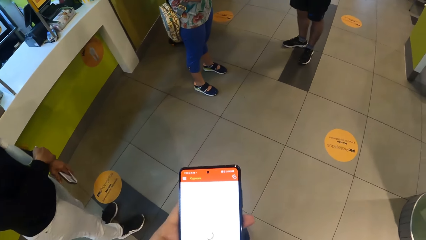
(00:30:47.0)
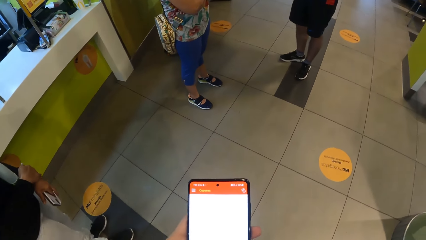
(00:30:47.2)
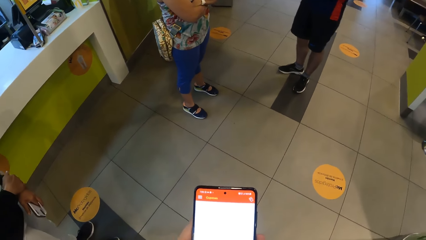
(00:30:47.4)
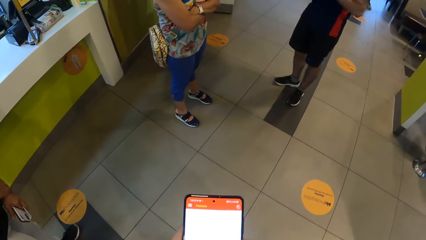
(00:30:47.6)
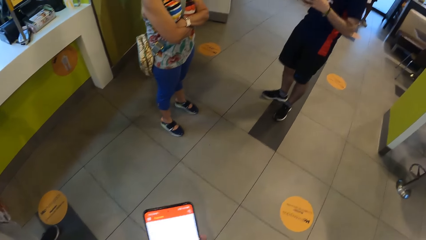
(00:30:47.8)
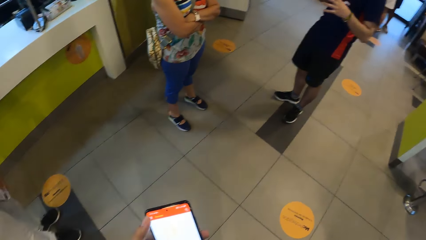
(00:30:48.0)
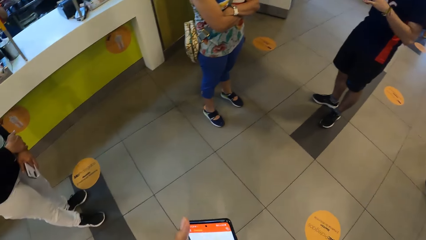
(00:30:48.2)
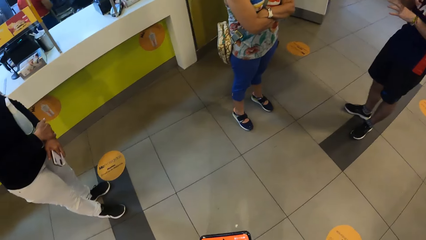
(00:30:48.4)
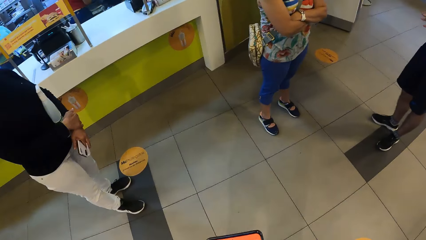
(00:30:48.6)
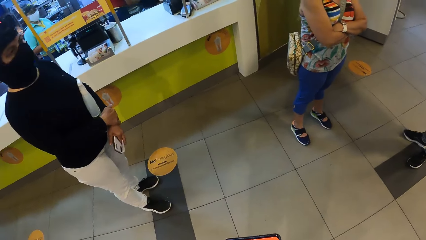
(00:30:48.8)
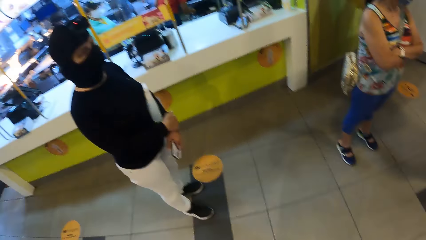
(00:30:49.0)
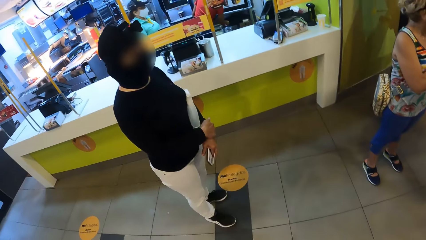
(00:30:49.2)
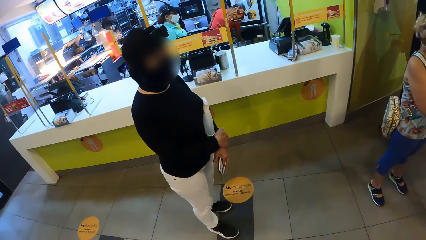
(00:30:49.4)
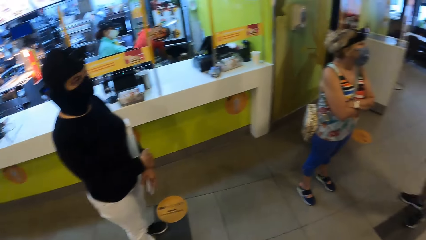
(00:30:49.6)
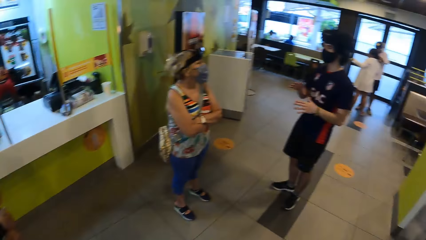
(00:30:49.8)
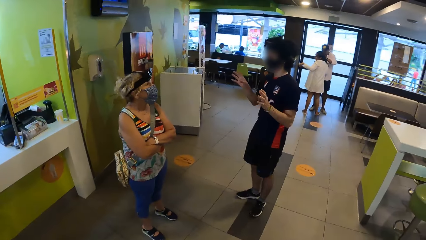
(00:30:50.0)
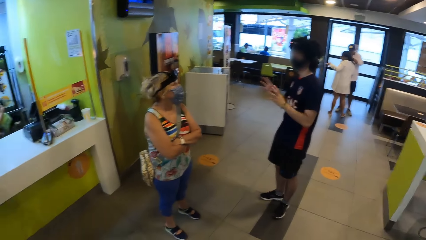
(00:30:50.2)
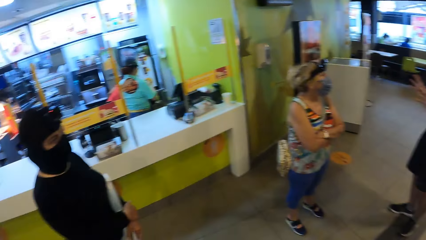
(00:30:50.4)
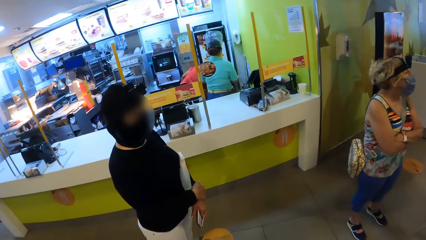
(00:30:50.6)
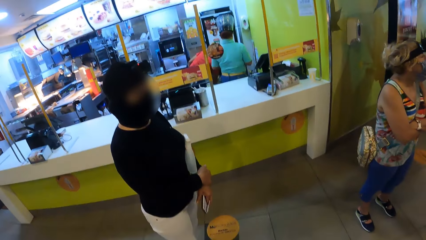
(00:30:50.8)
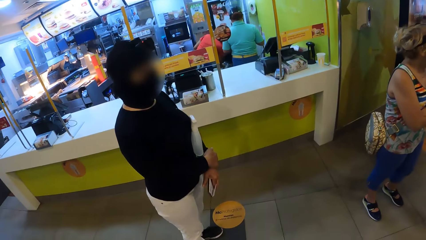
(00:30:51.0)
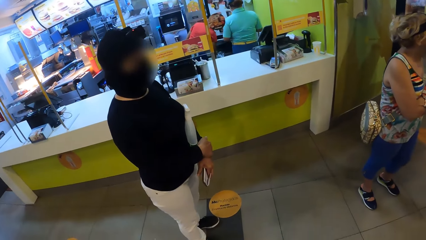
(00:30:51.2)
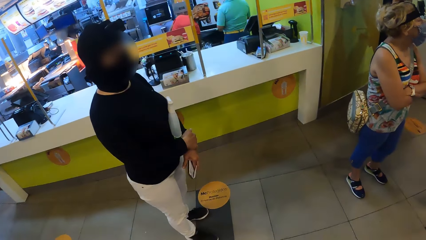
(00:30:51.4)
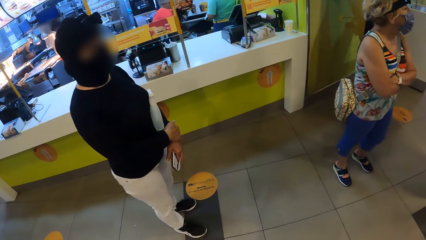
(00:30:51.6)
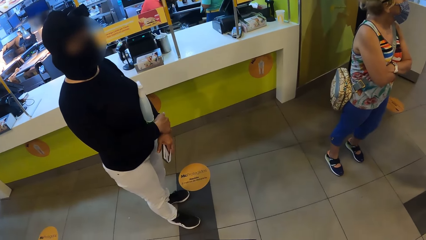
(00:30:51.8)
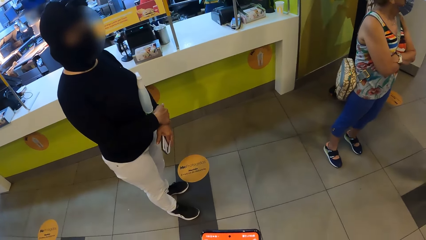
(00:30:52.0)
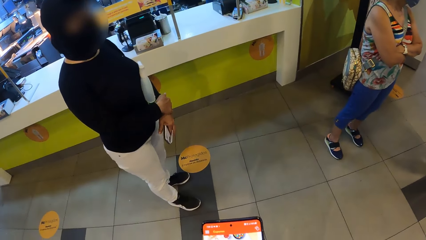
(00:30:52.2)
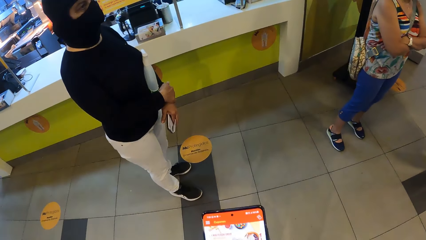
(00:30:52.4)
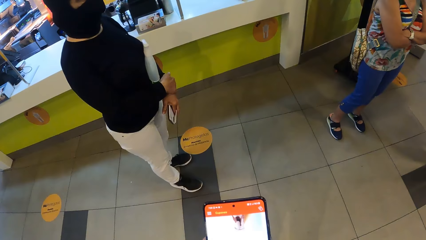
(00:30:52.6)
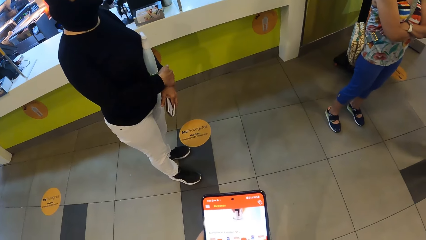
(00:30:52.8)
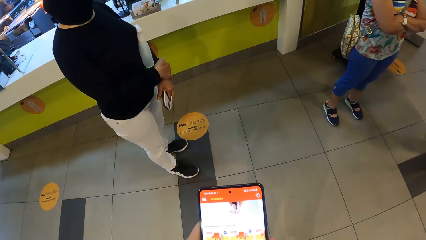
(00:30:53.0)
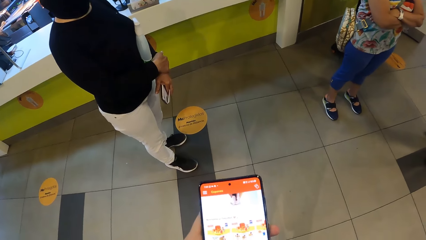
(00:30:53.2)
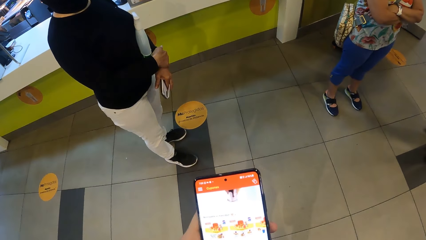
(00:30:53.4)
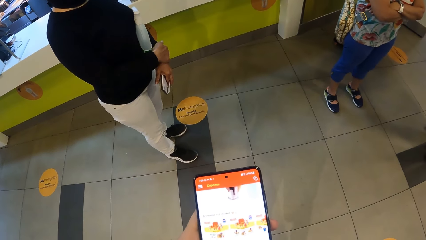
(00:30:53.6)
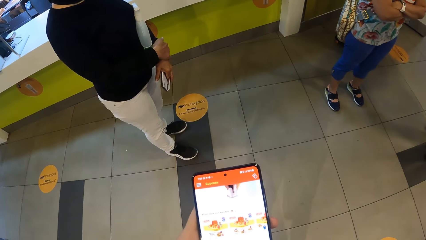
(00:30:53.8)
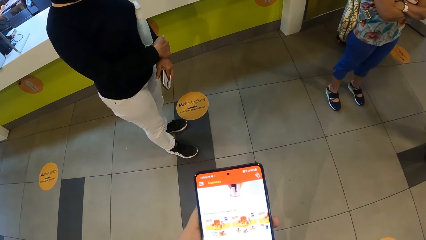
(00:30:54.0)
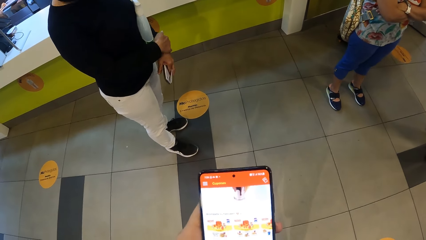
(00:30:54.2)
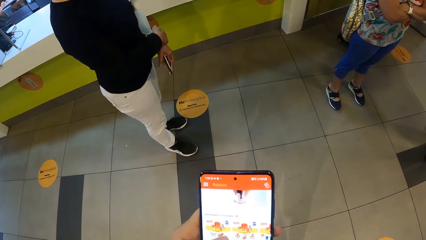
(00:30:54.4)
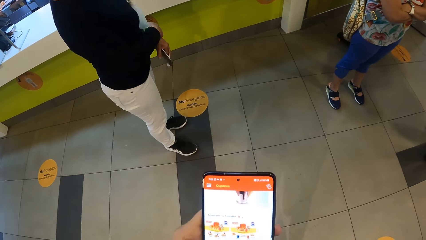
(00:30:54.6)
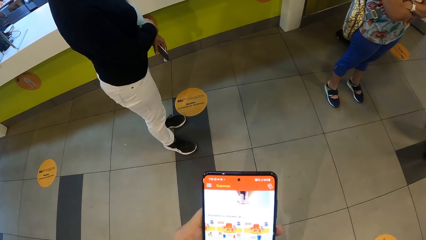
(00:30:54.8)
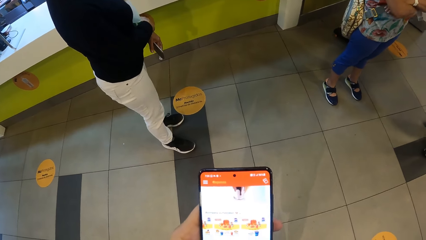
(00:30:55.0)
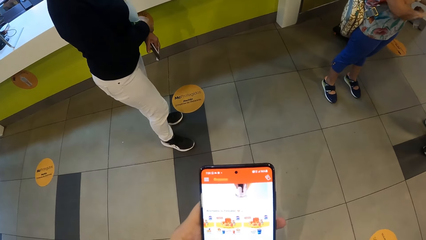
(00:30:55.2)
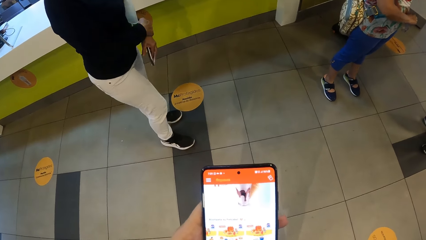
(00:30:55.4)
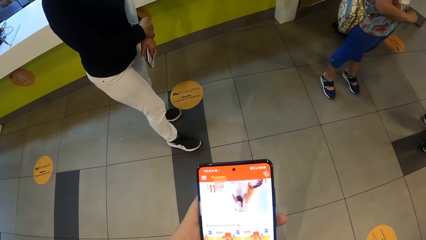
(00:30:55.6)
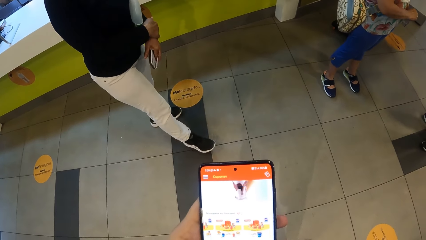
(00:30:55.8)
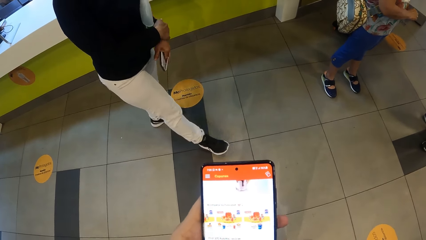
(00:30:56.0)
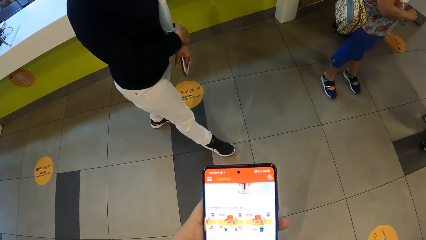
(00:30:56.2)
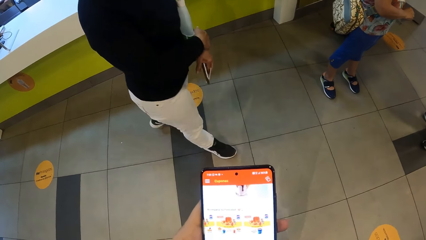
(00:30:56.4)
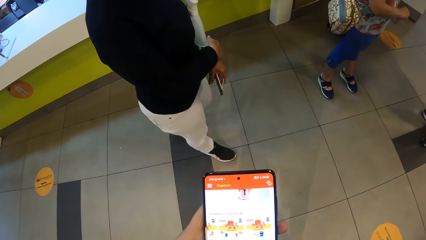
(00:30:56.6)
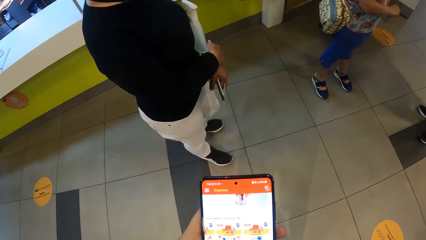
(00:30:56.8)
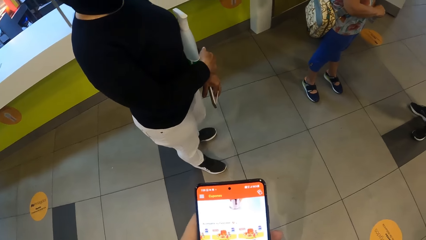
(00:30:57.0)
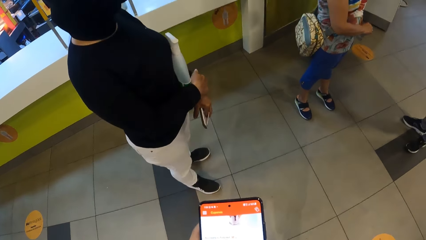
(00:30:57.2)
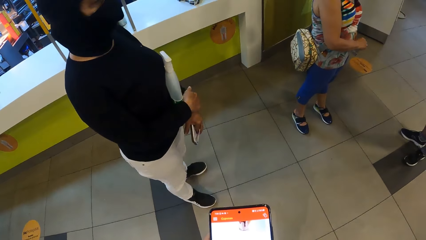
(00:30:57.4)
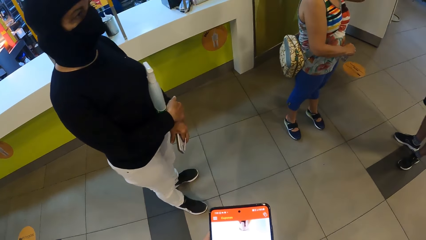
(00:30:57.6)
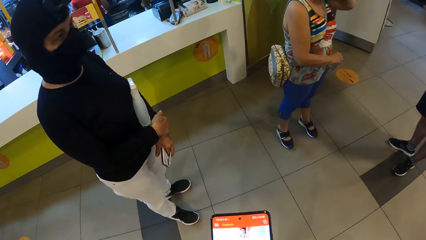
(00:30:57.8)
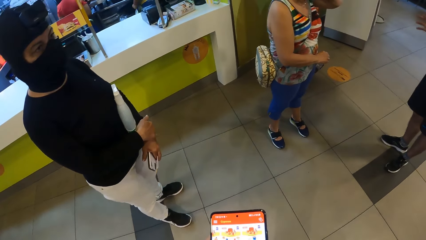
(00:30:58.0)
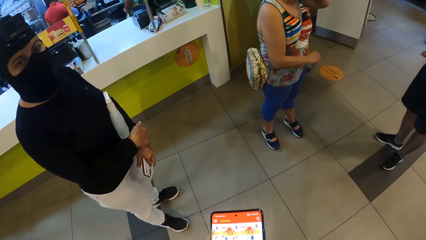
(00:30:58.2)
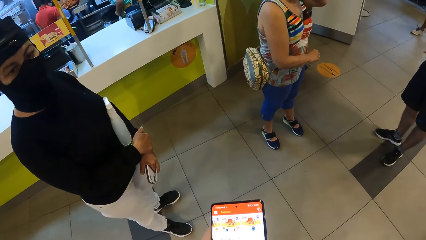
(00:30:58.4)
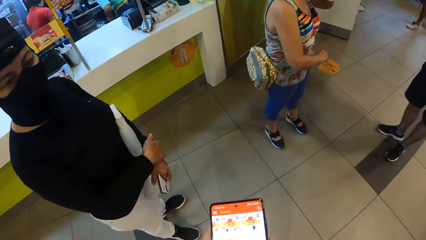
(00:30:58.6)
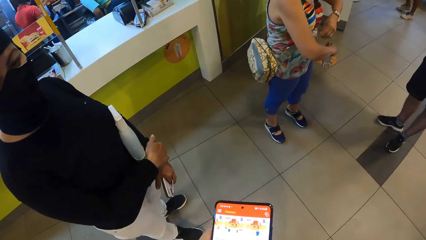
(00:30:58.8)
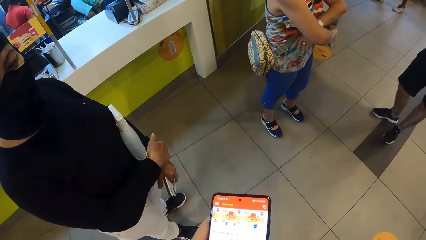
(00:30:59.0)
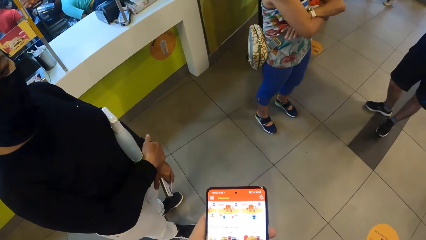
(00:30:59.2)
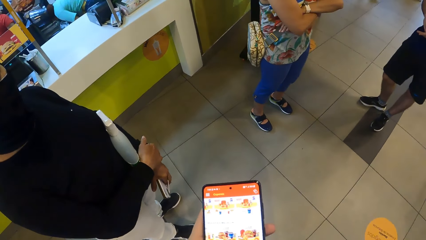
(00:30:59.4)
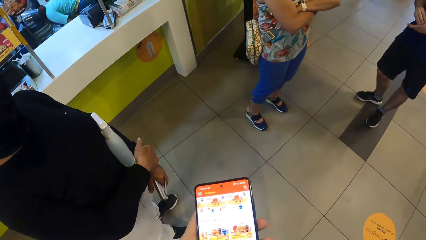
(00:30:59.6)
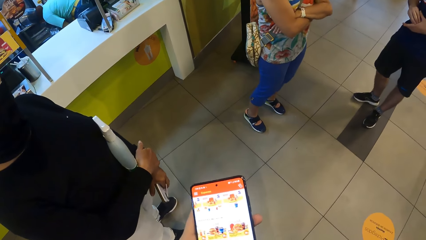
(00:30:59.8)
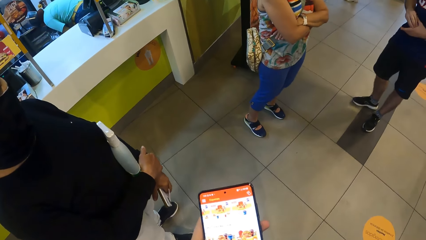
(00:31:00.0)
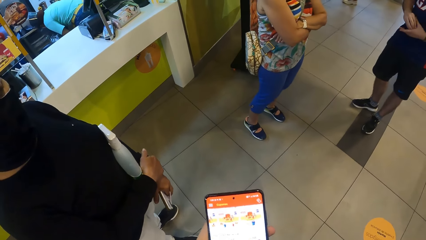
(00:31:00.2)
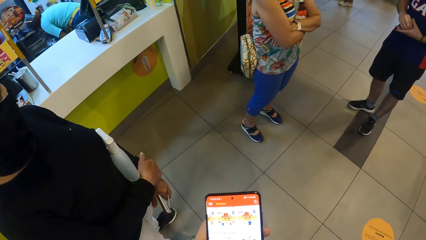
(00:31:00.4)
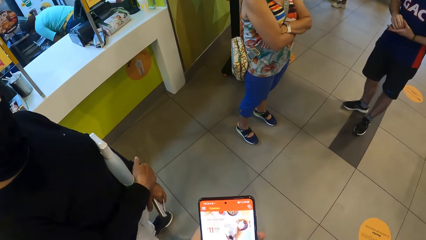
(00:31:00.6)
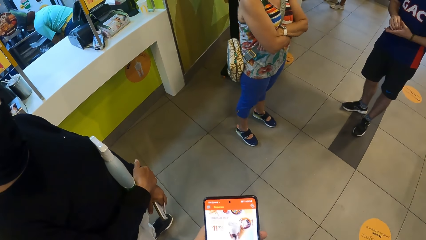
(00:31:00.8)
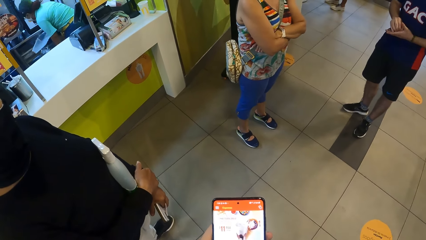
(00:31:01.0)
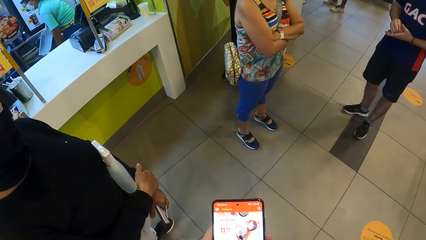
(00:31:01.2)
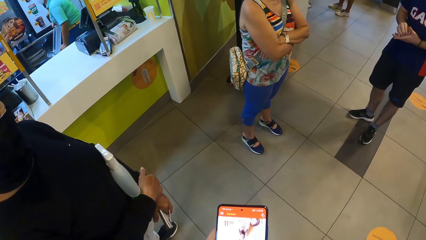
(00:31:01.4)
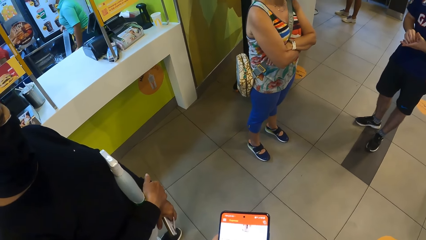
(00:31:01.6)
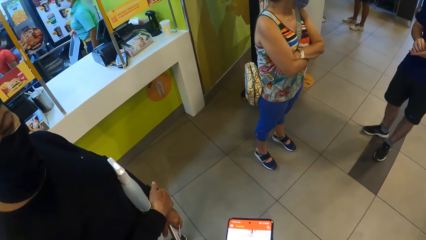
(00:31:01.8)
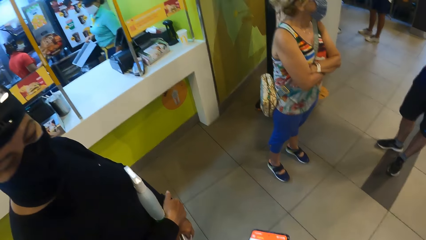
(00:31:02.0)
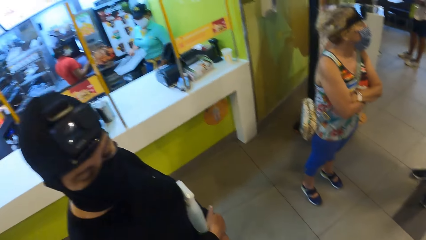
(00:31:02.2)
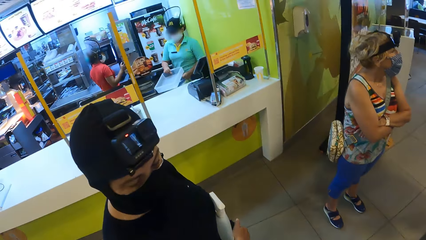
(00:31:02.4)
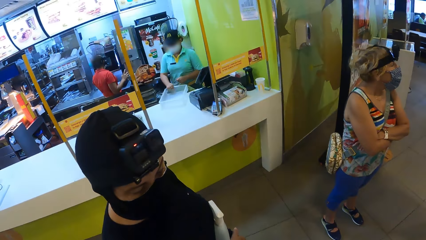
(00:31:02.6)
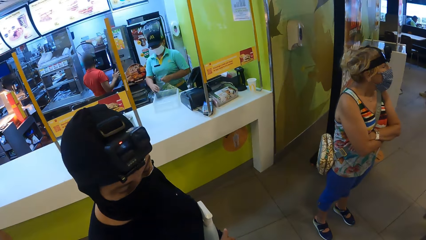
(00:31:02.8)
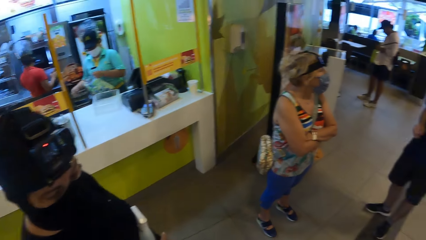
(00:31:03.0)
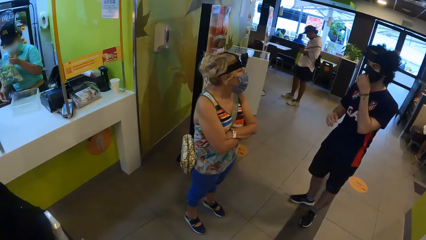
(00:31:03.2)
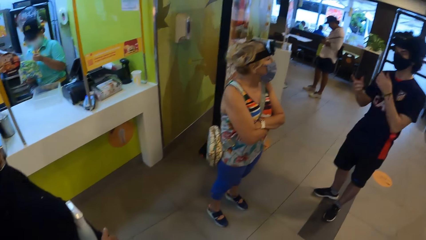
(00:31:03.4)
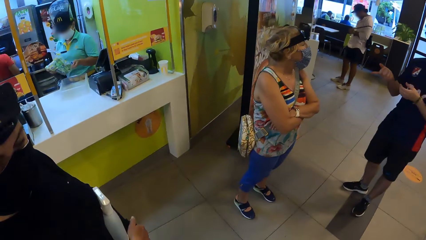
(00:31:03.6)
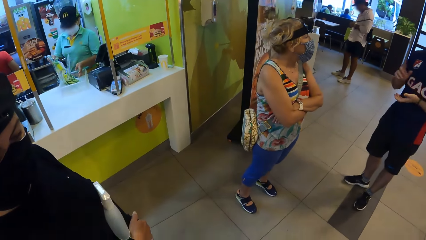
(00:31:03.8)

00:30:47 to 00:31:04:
The camera wearer walks around and looks around. A man talks to a woman. The camera wearer scrolls the phone. Another woman makes a step forward. The camera wearer moves closer to the second woman, shows the phone to the second woman, and looks at the second woman.
